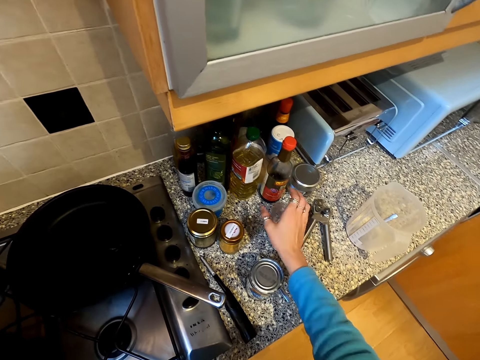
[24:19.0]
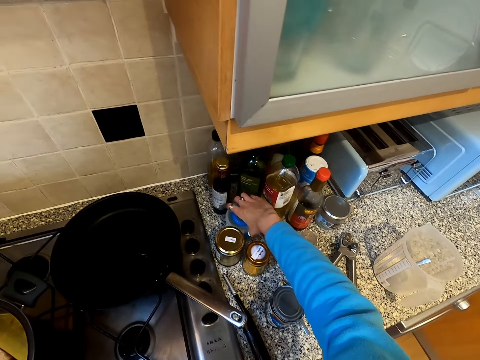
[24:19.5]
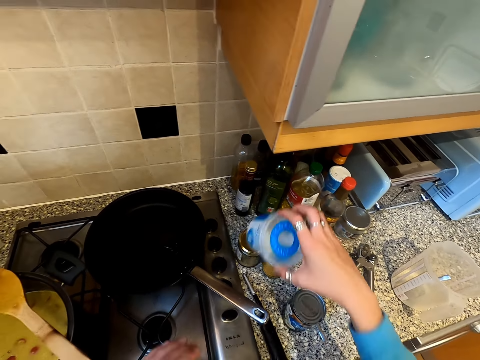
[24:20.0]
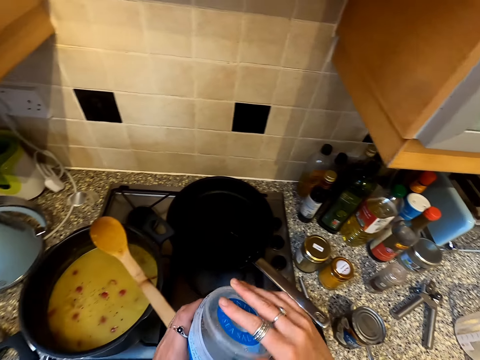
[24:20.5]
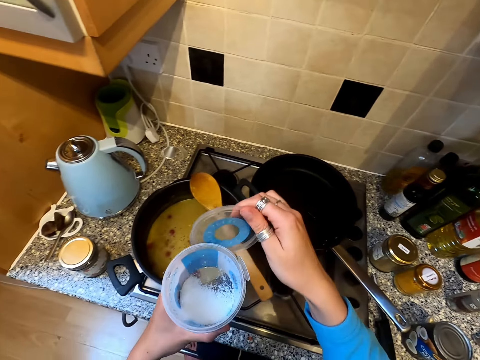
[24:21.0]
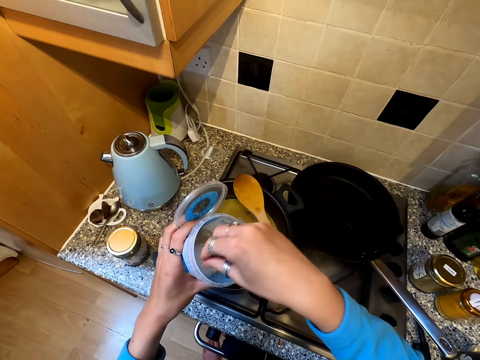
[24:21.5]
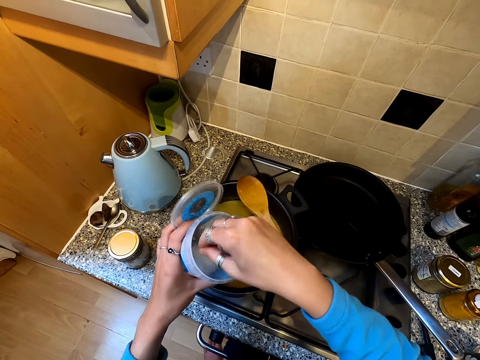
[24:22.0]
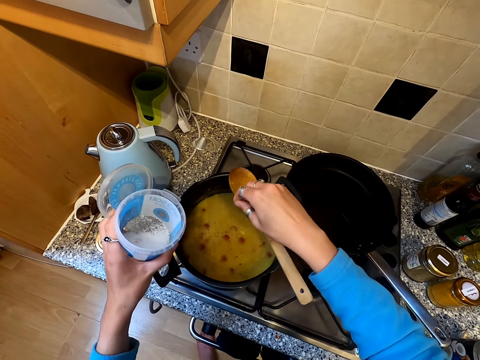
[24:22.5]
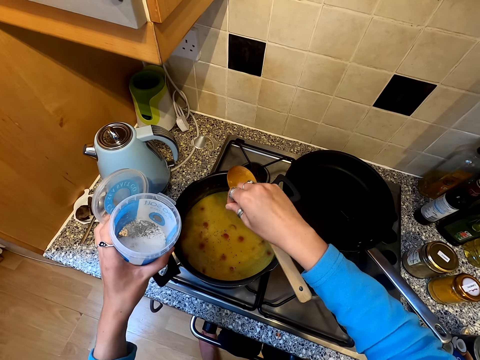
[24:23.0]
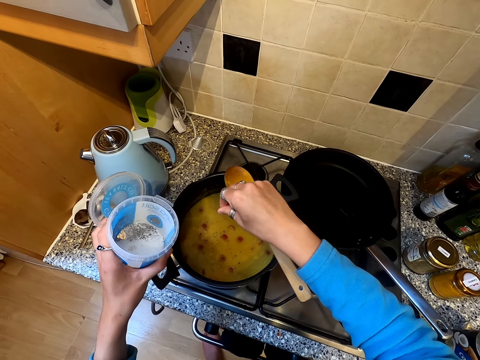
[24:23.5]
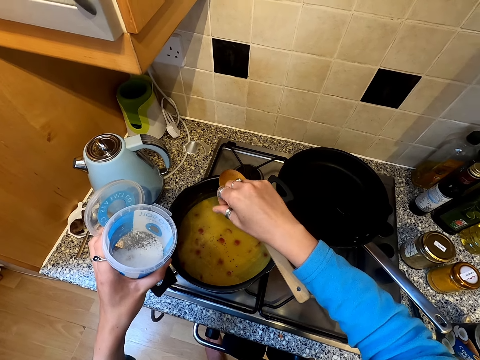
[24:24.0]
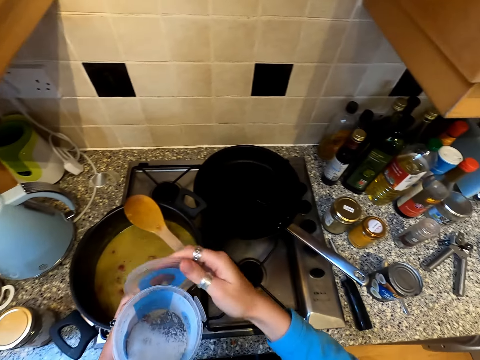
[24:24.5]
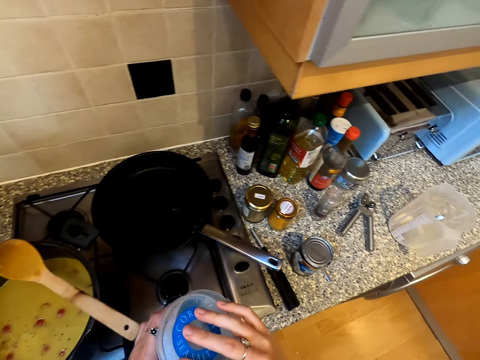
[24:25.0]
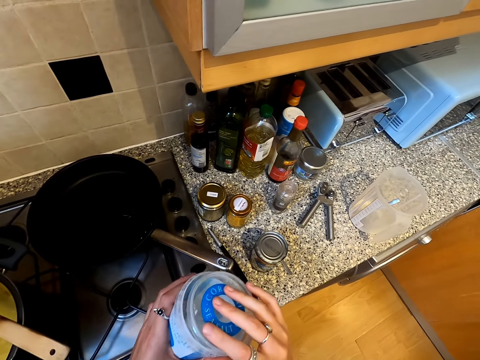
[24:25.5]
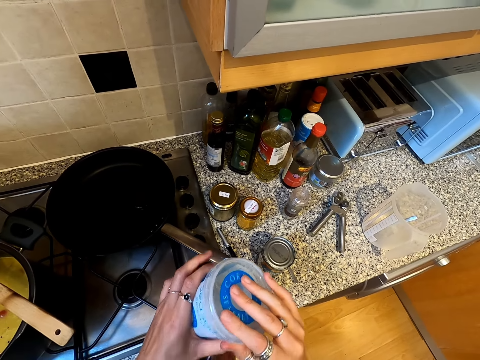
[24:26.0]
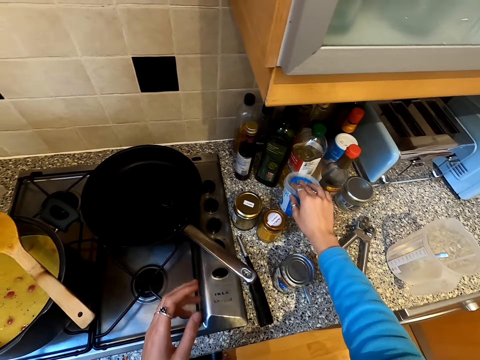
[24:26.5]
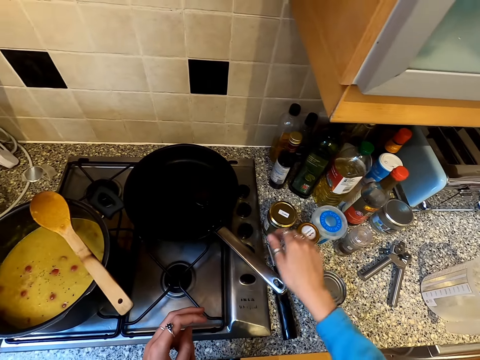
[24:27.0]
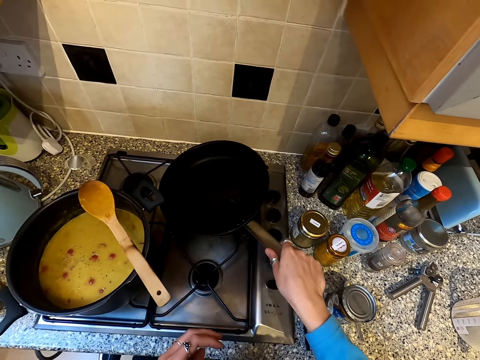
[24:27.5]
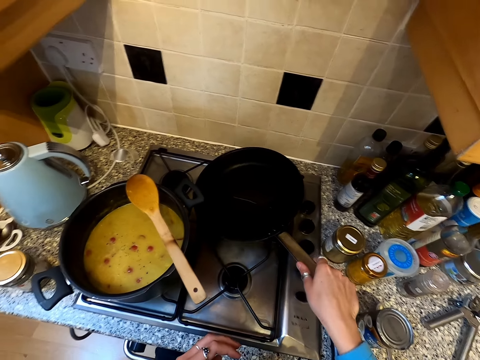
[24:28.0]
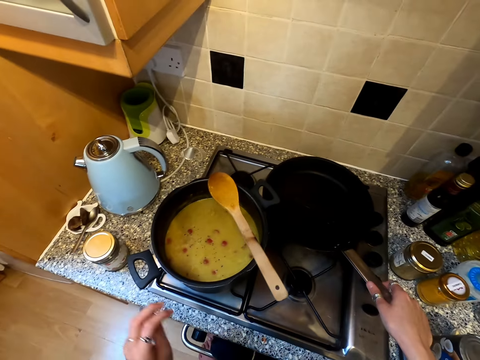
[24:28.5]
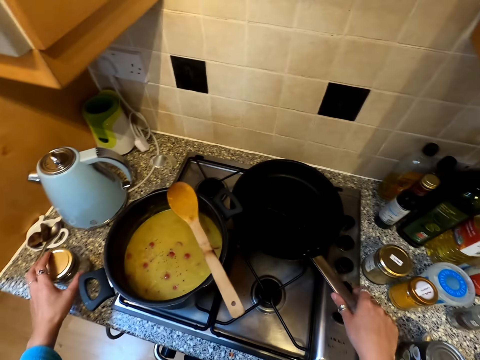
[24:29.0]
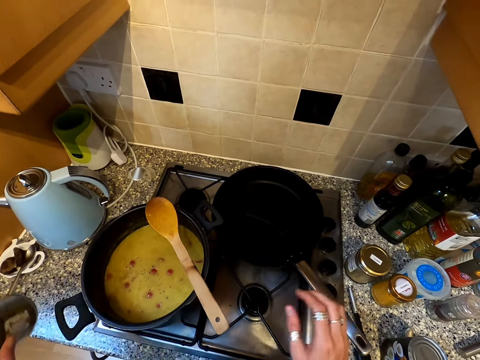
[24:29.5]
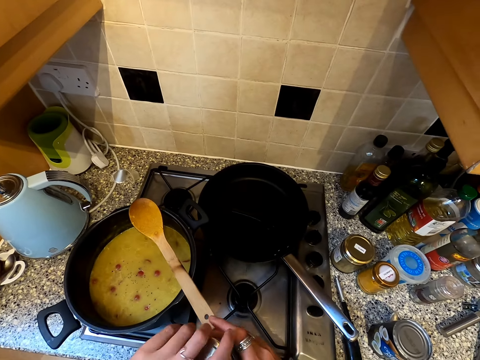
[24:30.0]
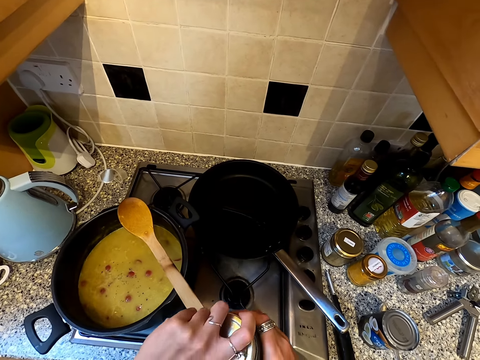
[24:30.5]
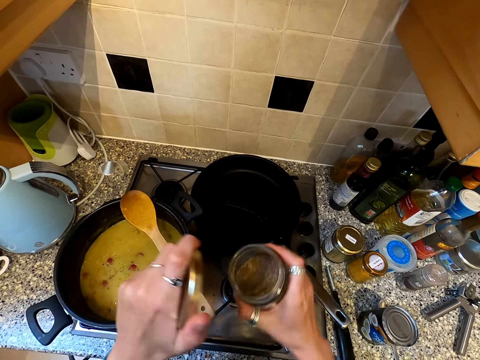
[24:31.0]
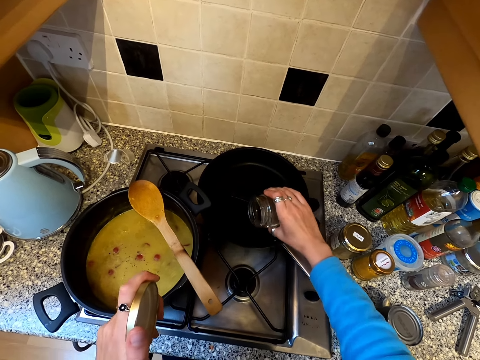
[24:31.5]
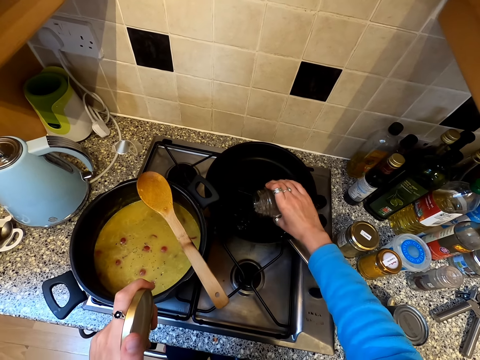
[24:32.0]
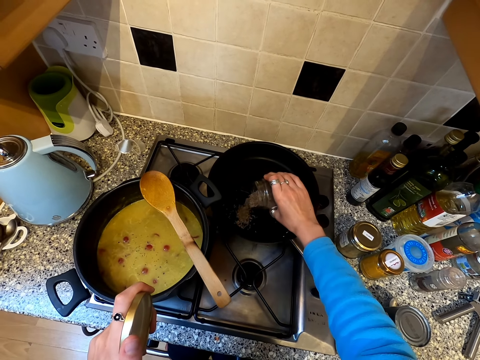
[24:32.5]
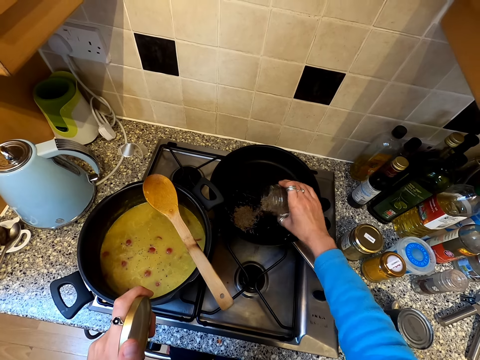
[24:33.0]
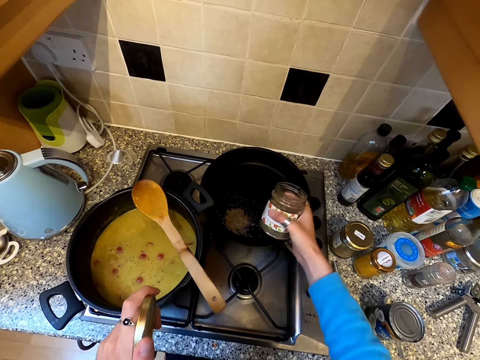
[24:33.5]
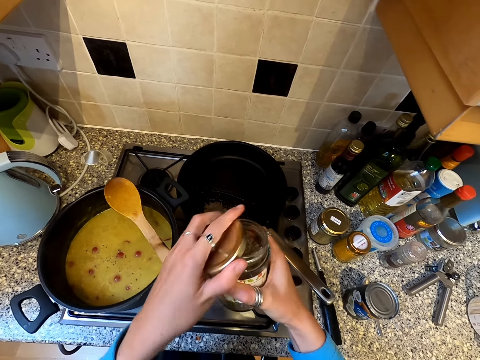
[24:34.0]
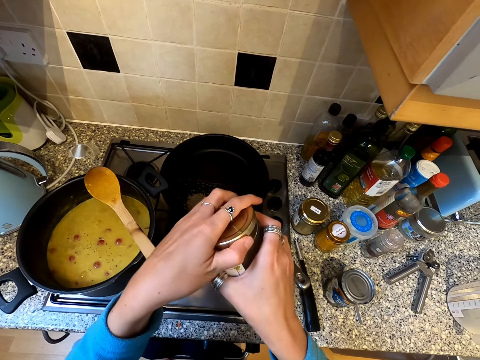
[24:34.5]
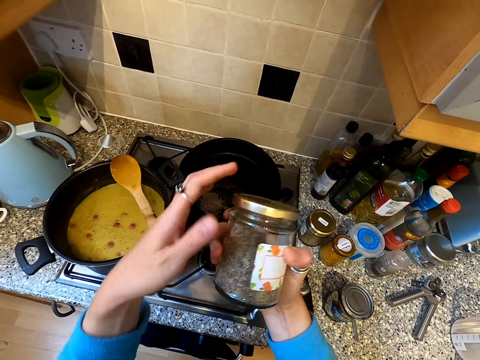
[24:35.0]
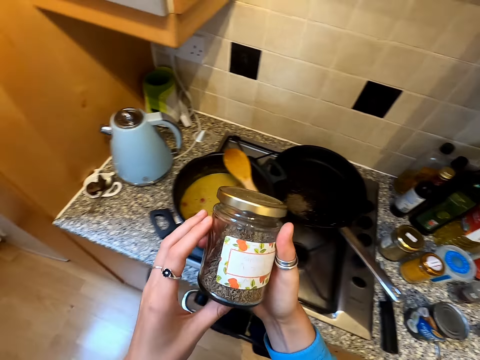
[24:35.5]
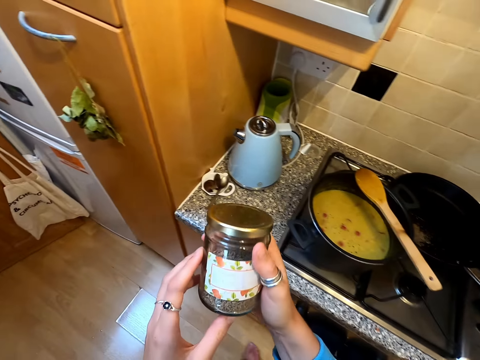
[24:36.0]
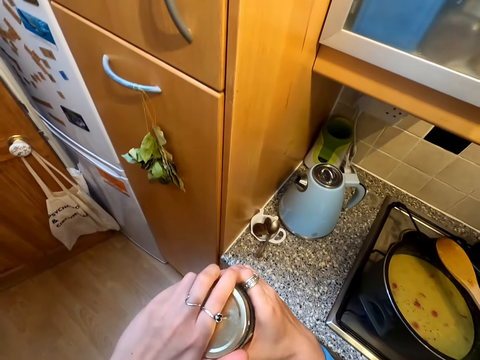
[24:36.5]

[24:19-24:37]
The camera wearer drops something. They pick the salt. They put the salt in the food. They close the tin. They drop the tin on the counter. They hold the pan. They pick something. They open the can. They put spices in the saucepan. They close the can.

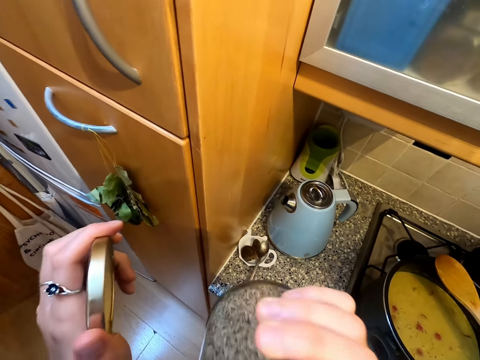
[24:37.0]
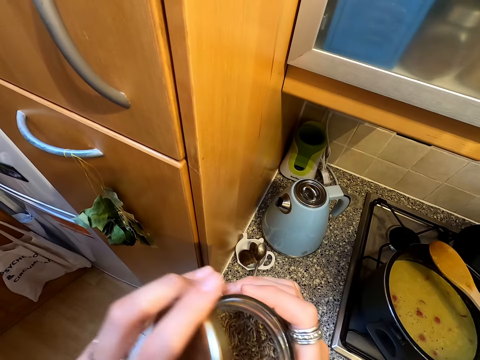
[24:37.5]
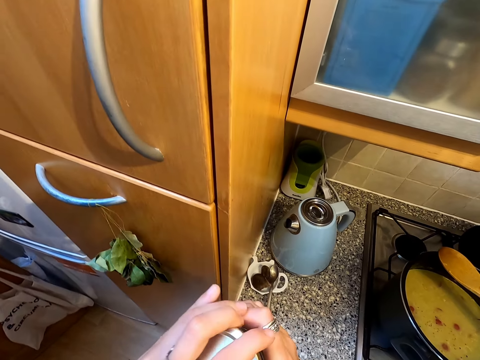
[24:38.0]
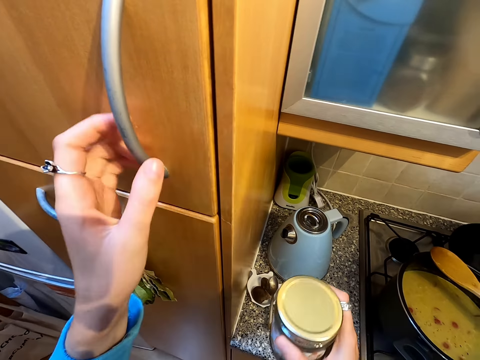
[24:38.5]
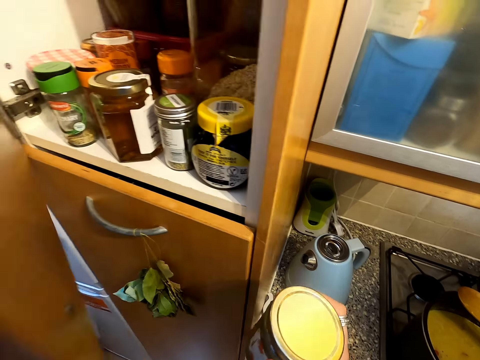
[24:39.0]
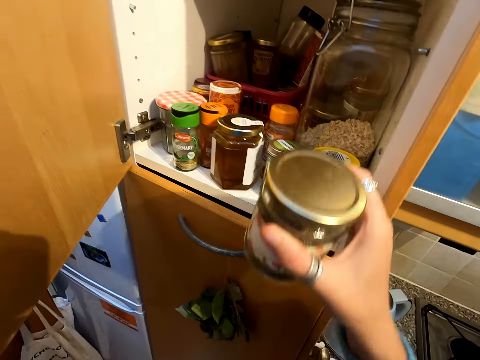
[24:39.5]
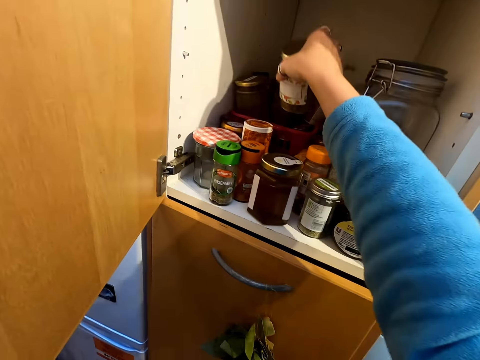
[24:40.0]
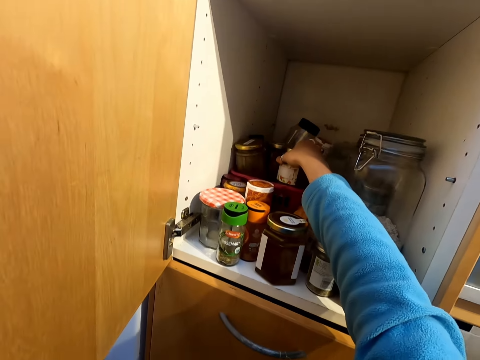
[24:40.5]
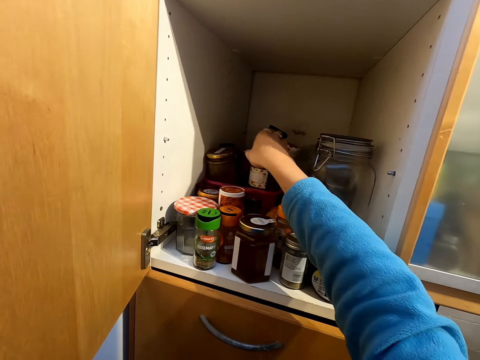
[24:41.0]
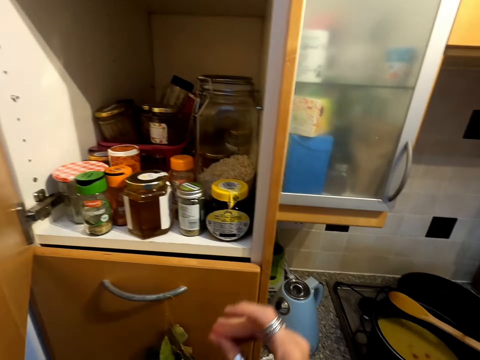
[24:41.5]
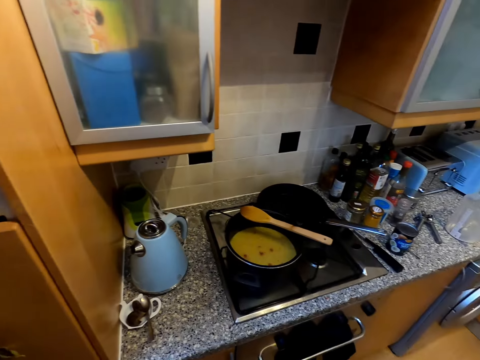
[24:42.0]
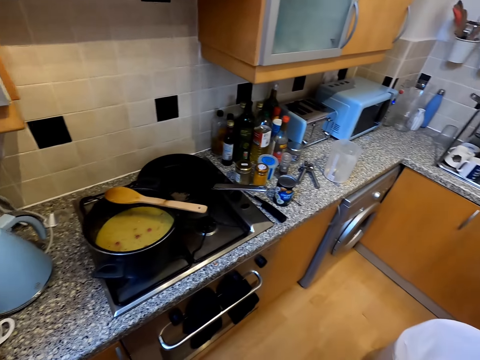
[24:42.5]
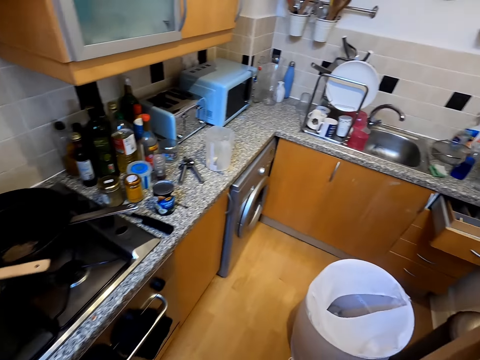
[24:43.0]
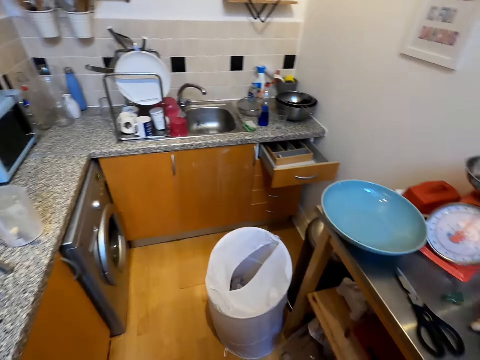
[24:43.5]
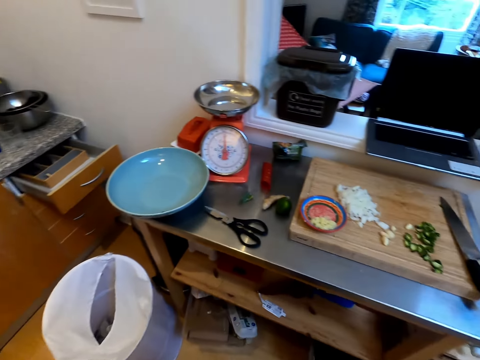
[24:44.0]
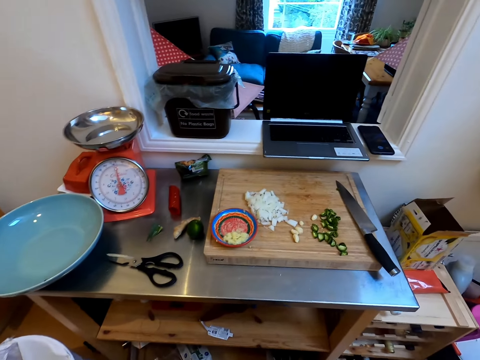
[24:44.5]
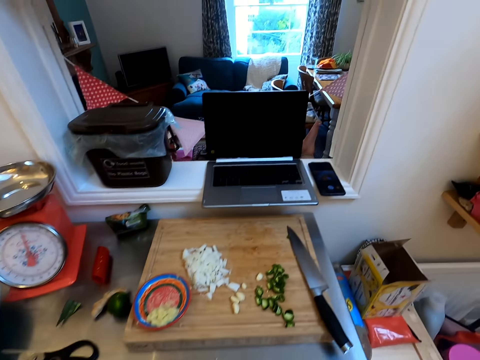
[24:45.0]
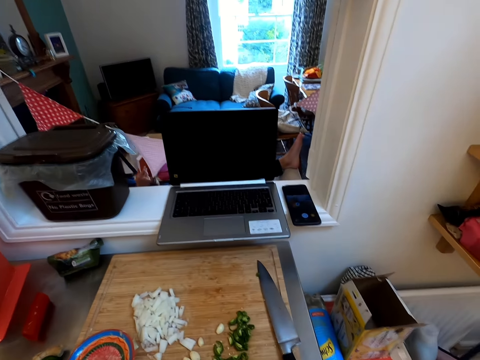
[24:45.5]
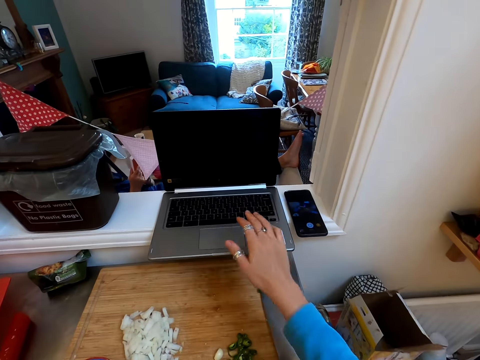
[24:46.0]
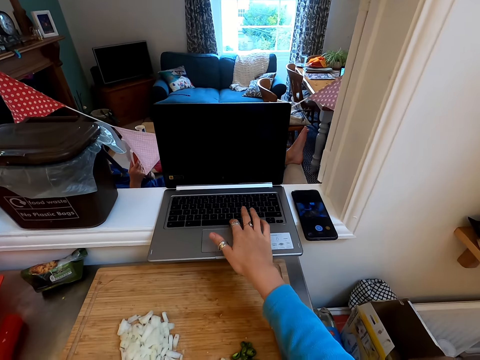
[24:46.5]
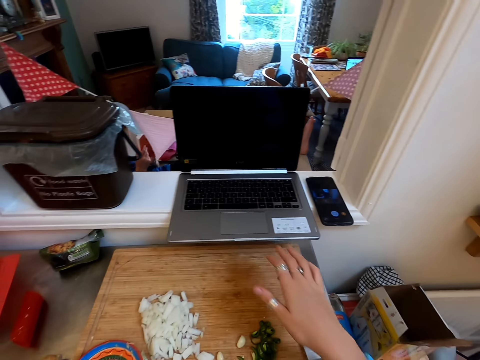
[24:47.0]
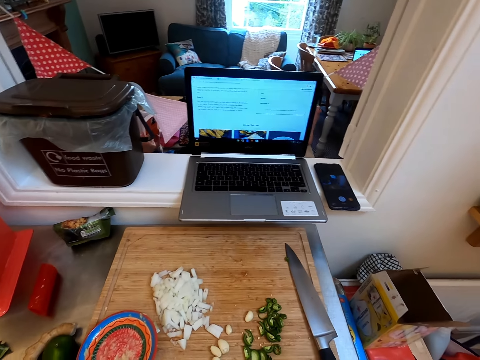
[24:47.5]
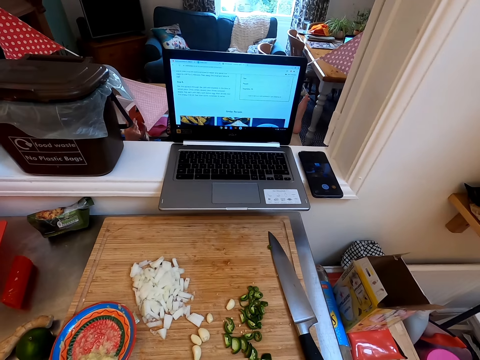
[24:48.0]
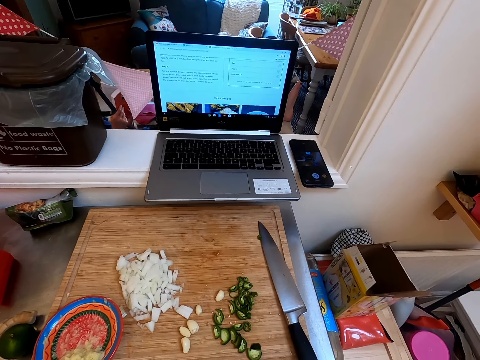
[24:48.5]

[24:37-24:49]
The camera wearer smells the spices. They open the cupboard. They put the container in the cabinet. They close the cabinet. They look around. They press the laptop.
